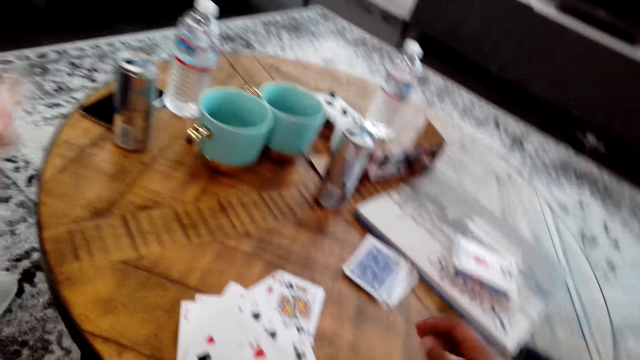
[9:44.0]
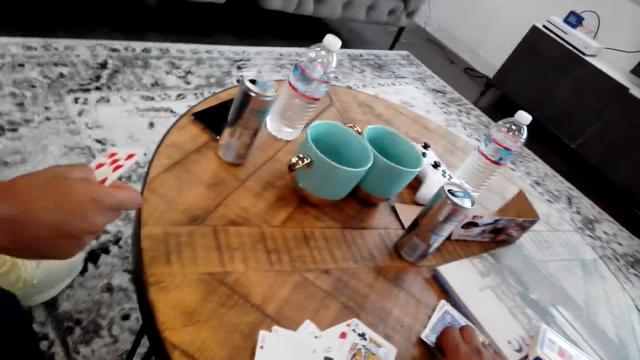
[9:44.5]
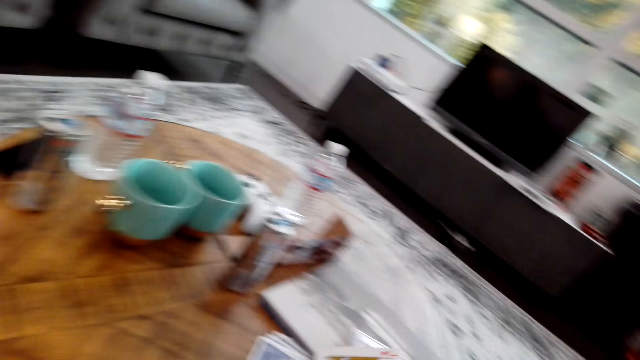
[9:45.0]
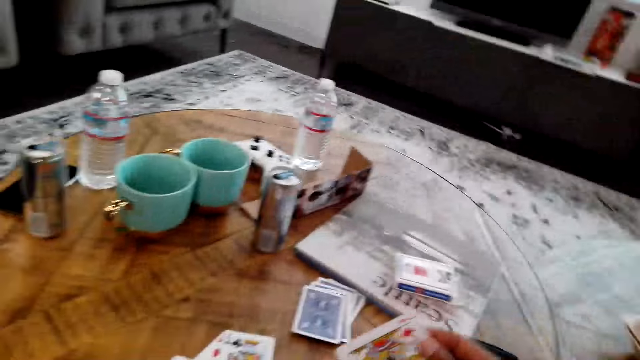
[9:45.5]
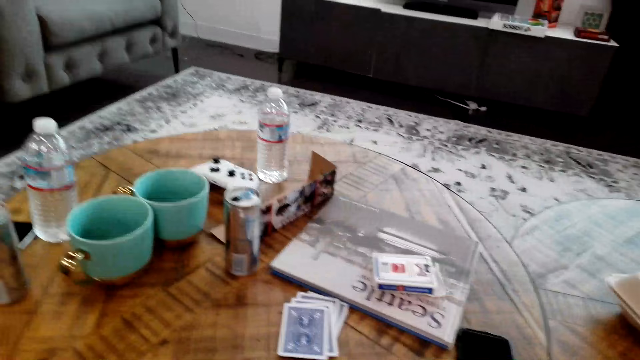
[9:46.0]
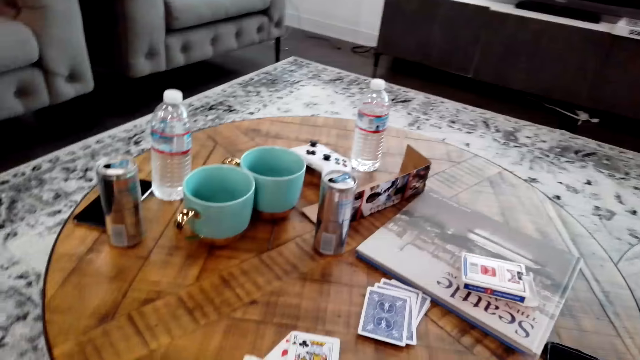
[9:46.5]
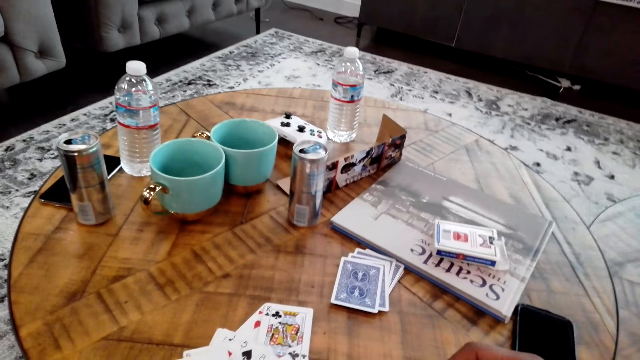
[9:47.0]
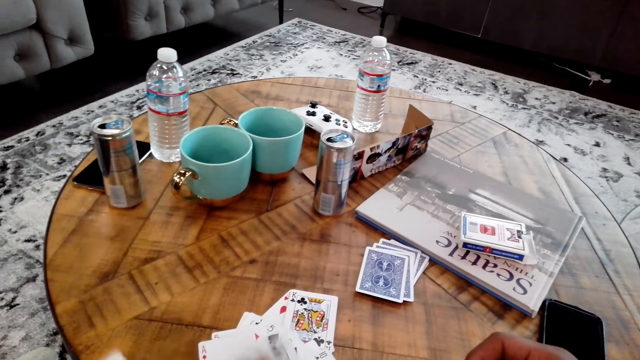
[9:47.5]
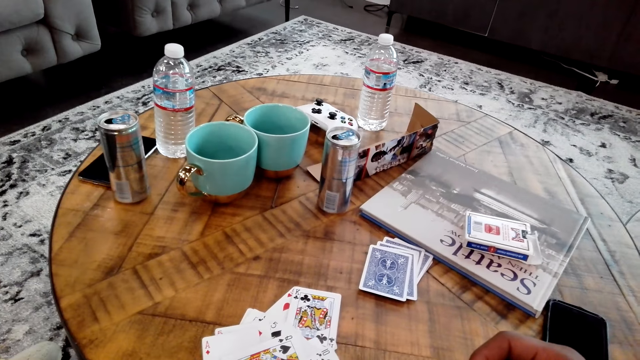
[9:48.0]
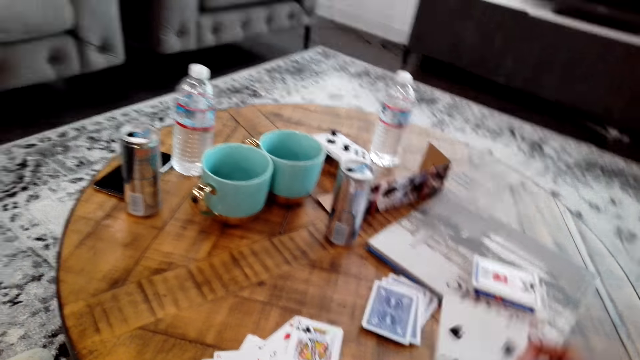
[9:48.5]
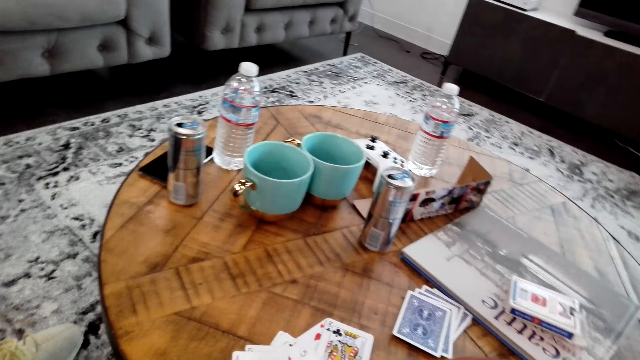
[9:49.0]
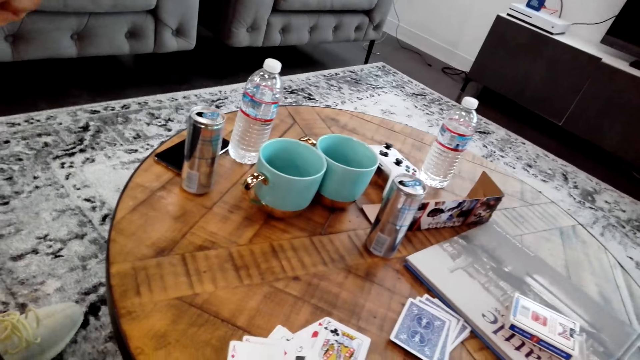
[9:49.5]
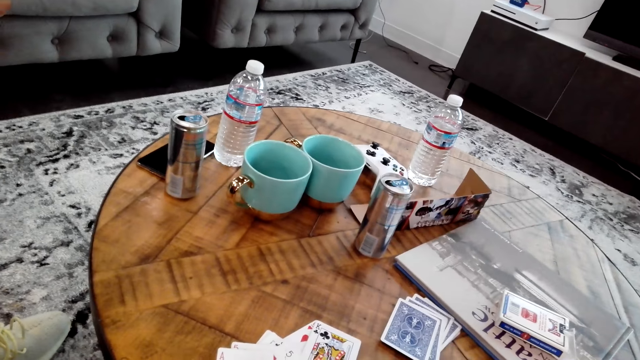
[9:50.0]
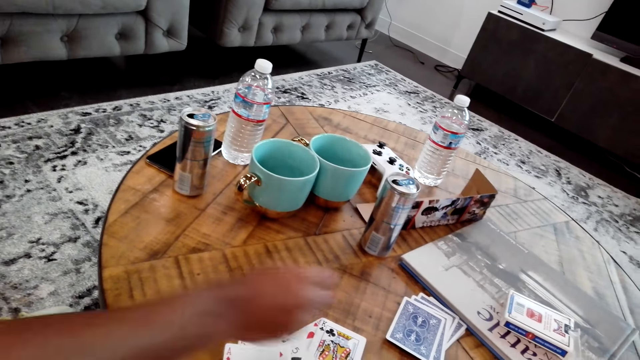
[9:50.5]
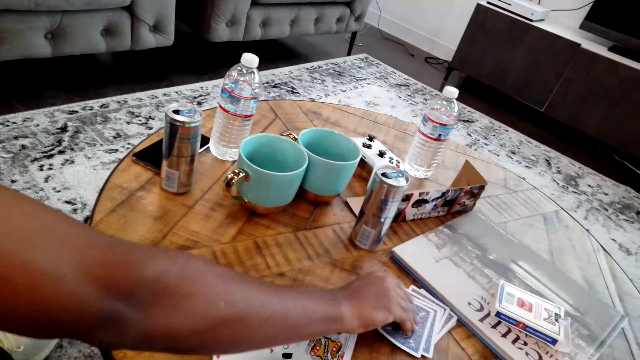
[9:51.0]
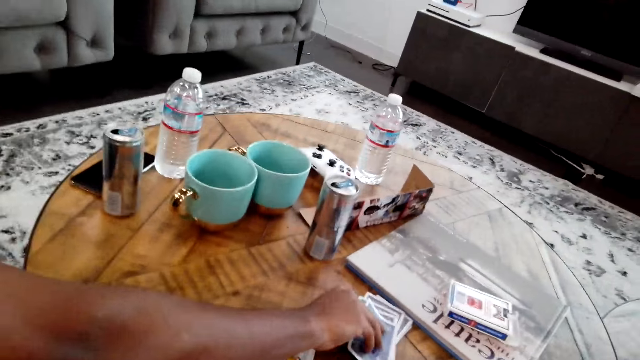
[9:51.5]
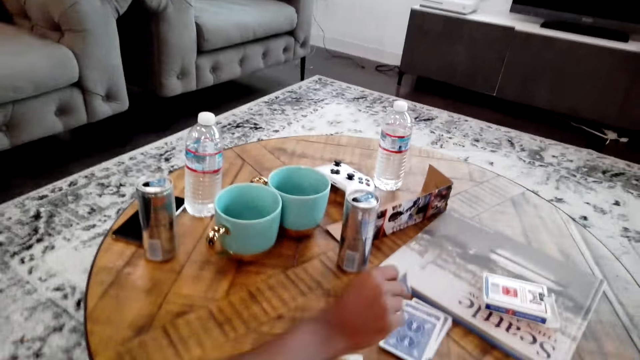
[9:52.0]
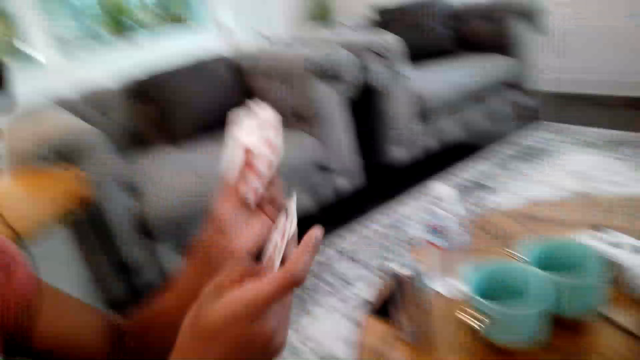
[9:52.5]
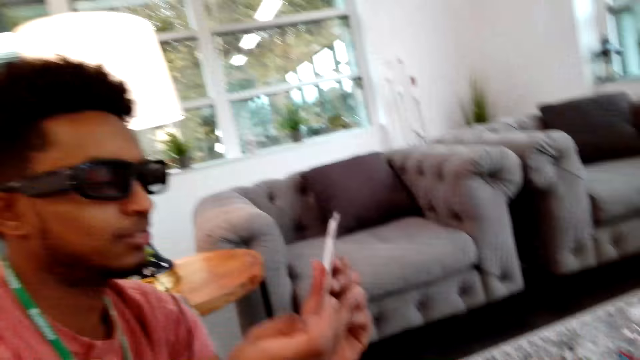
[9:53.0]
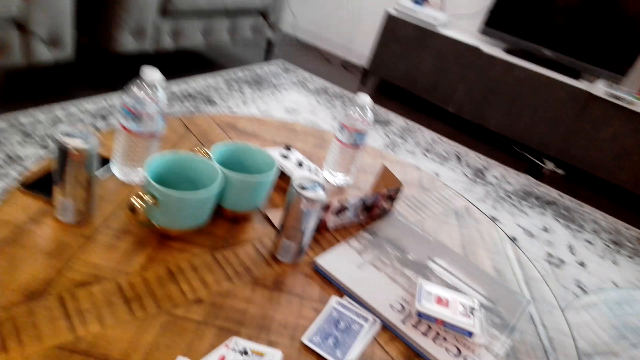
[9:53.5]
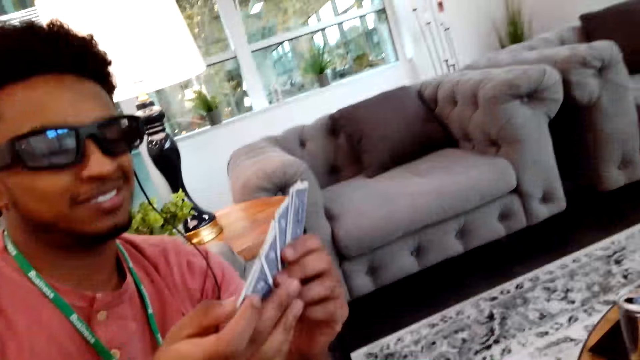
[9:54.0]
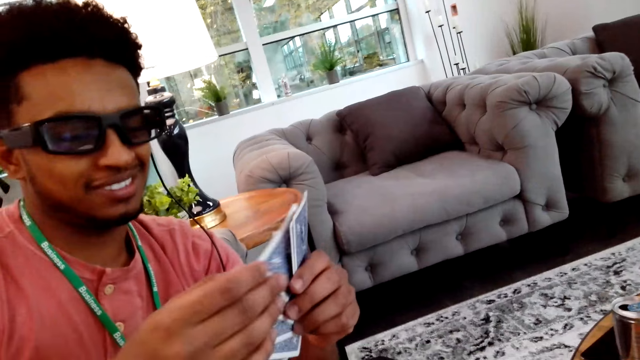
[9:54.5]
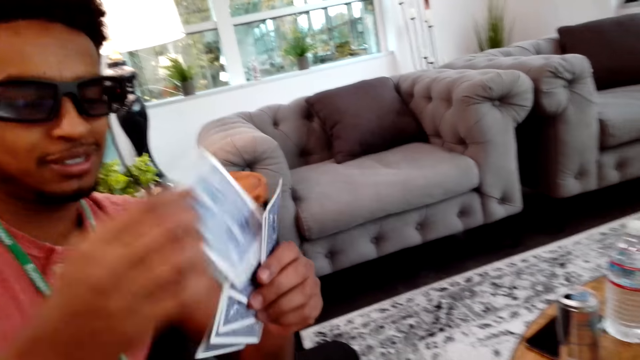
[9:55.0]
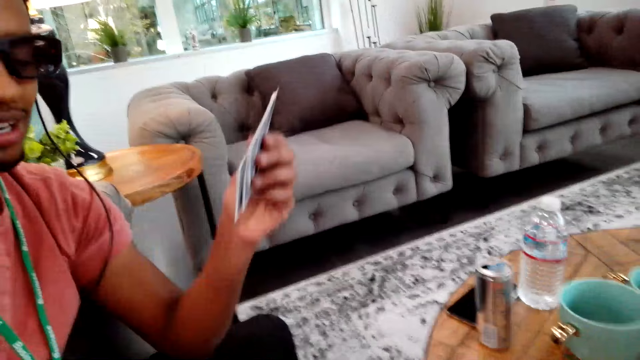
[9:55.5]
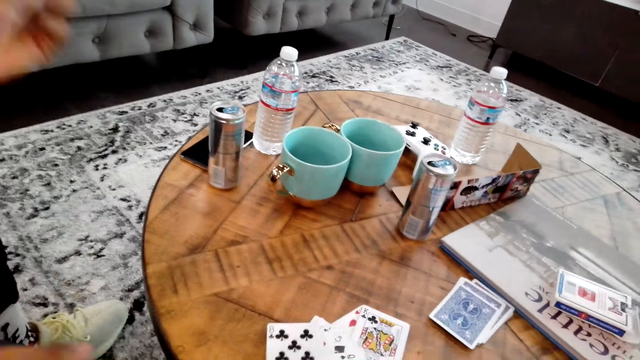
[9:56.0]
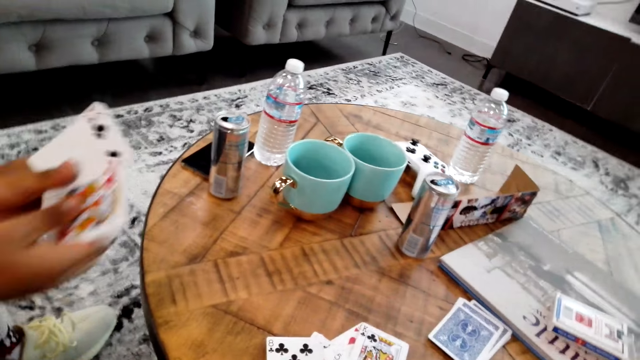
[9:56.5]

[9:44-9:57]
The camera wearer picks cards from the table. A man places a card on the table. The man picks cards from the table. The camera wearer moves the head and talks to the man. The man moves cards.

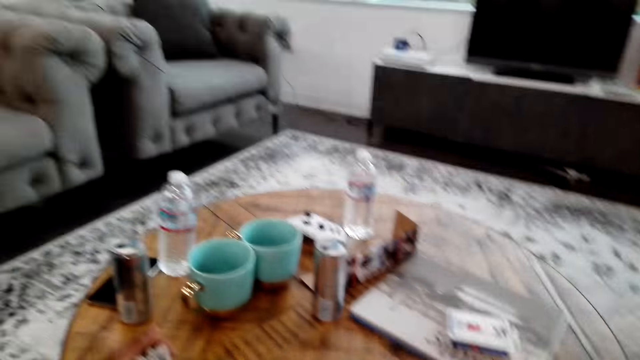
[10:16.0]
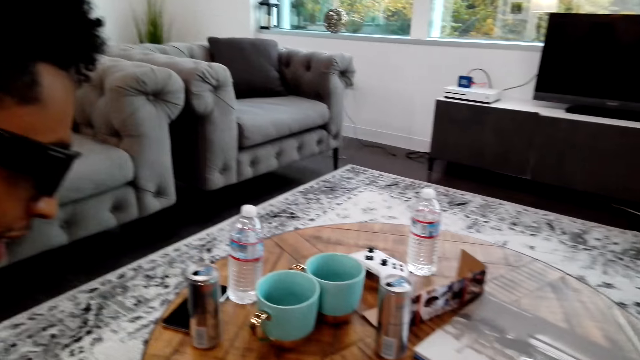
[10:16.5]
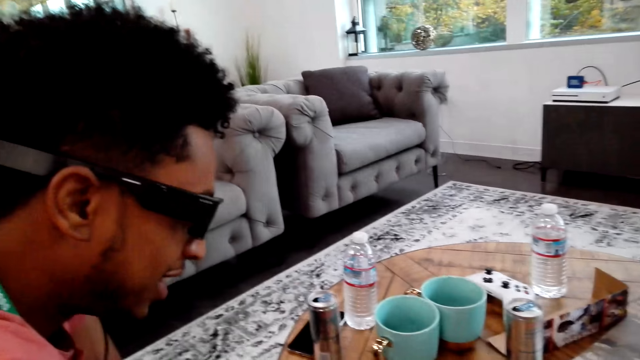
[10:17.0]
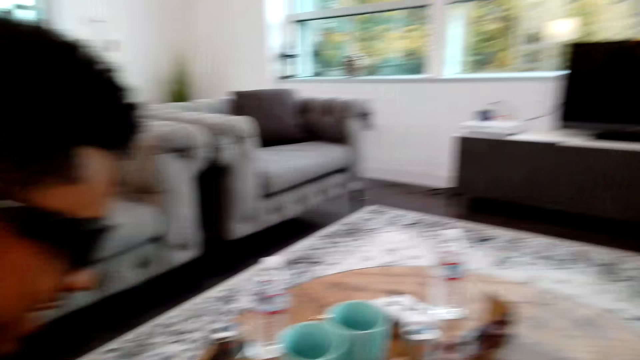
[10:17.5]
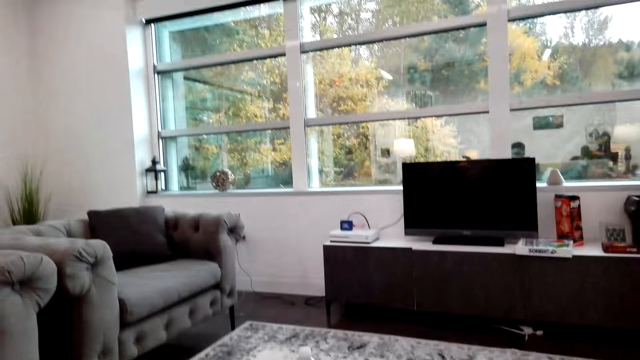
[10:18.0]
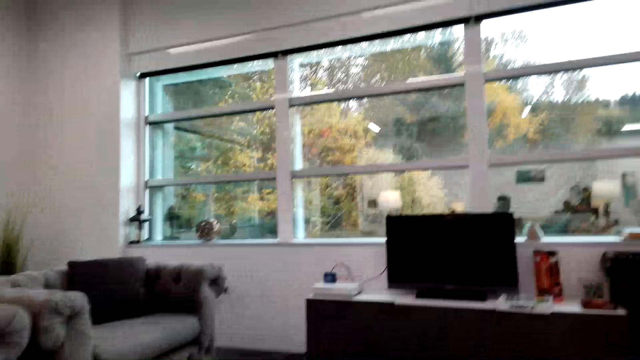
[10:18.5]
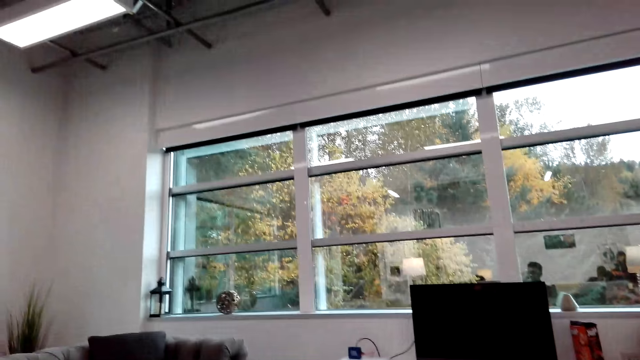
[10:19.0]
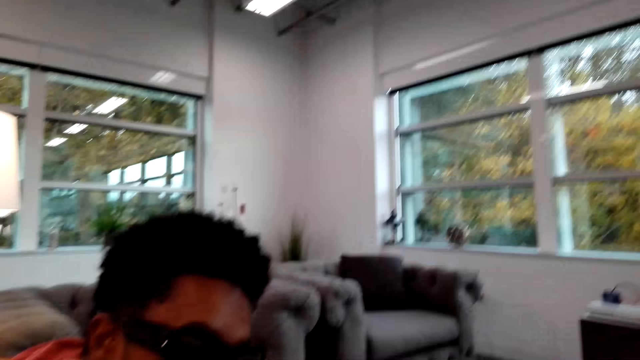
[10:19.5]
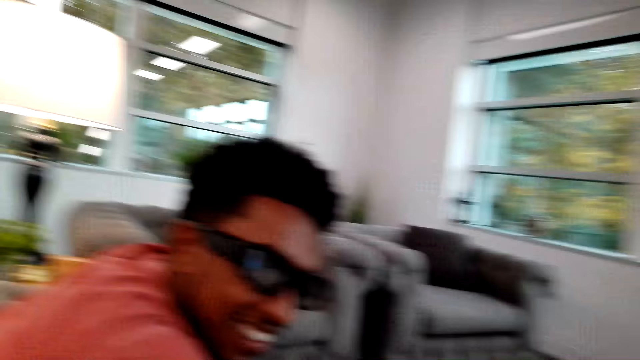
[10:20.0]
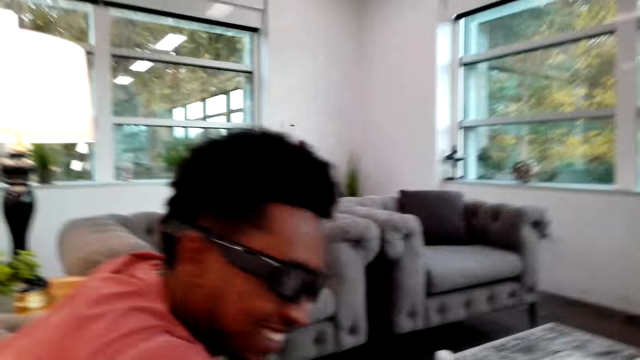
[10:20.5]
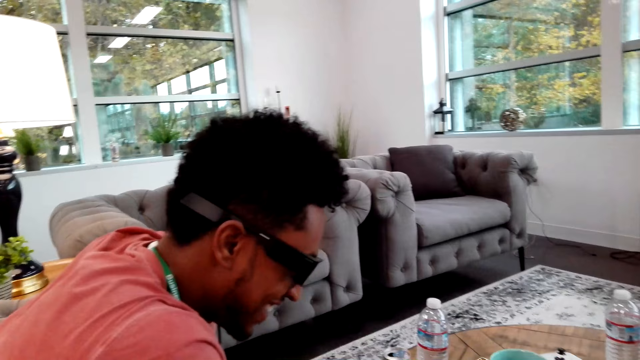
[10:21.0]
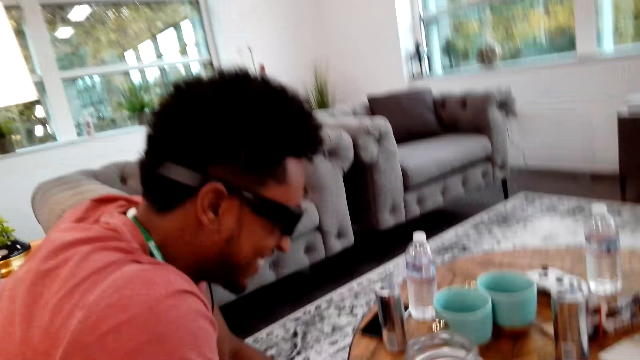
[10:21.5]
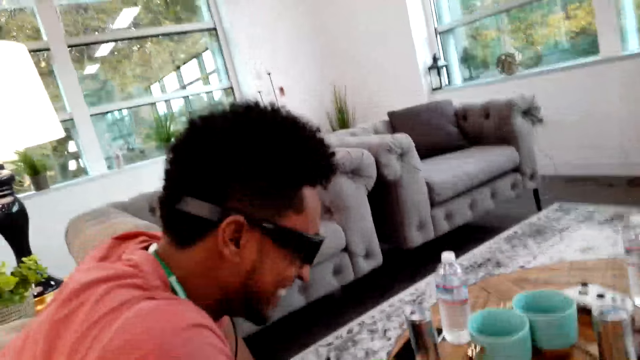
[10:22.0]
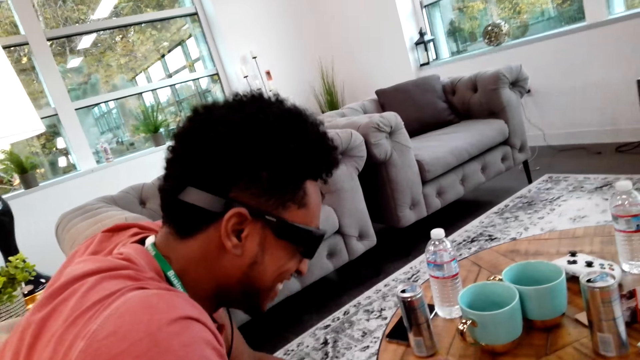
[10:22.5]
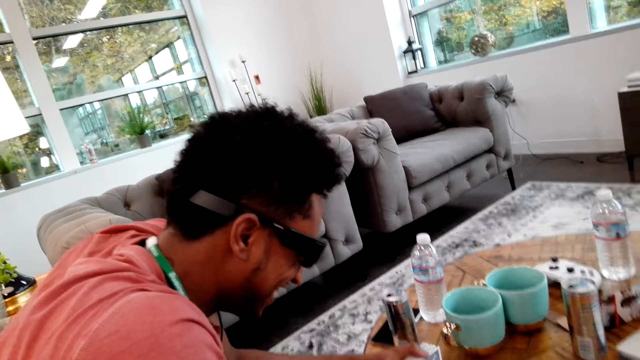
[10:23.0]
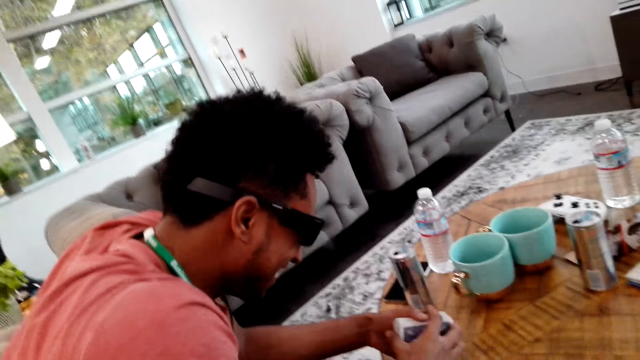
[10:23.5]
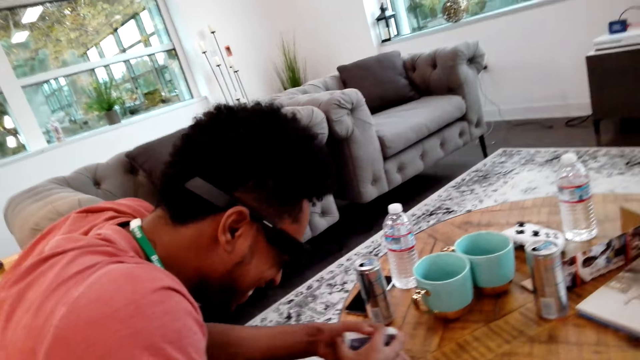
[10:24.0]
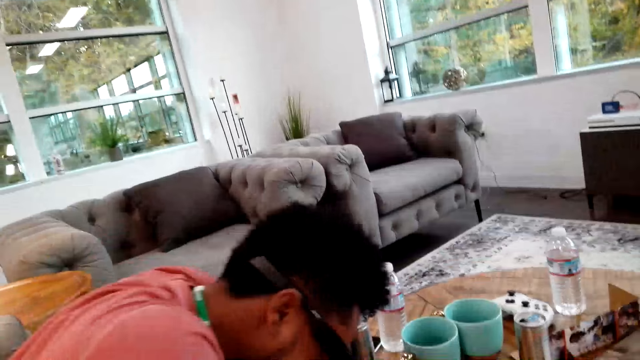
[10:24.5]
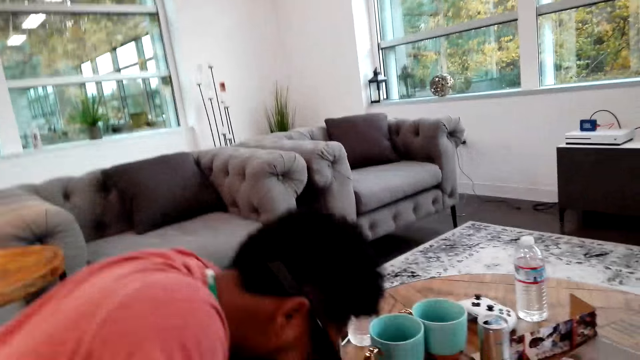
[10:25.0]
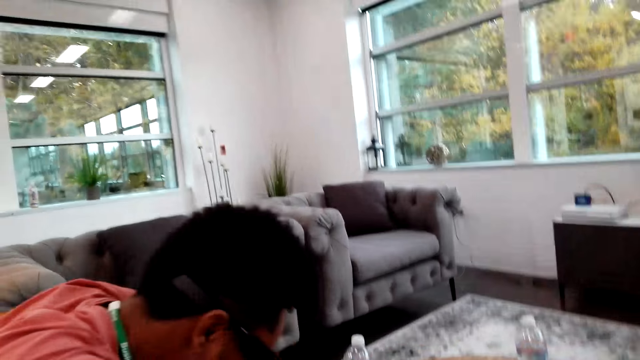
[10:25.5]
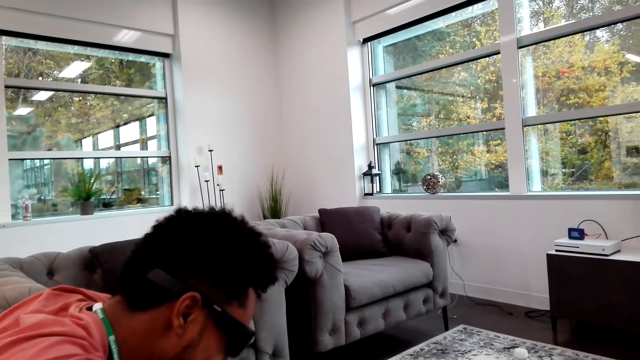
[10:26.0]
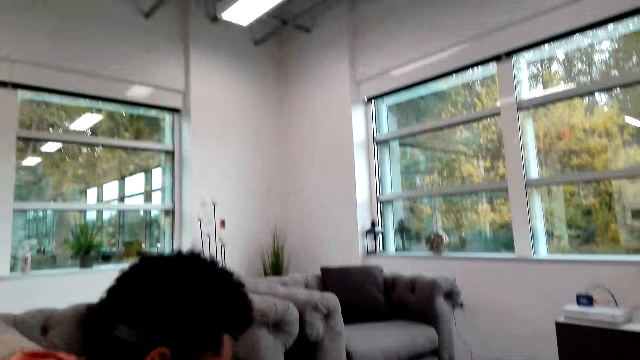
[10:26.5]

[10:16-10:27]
A man talks to the camera wearer. The camera wearer looks around the room and talks to the man. The man laughs.
